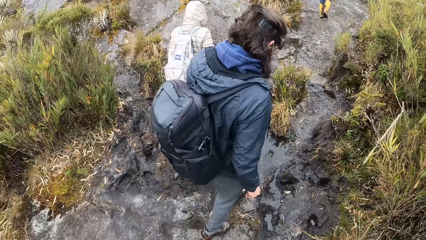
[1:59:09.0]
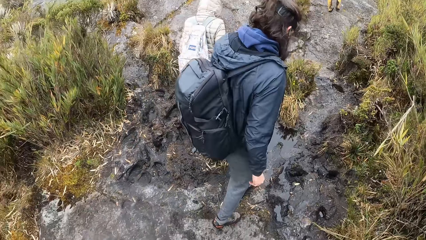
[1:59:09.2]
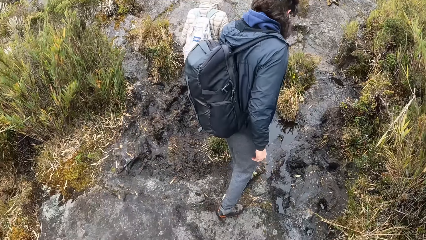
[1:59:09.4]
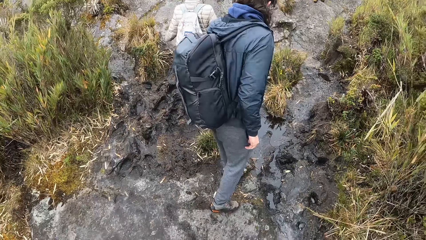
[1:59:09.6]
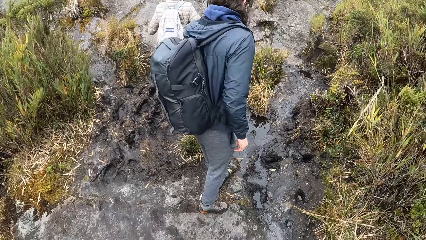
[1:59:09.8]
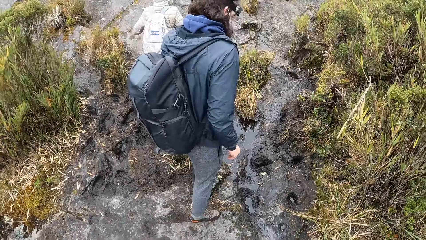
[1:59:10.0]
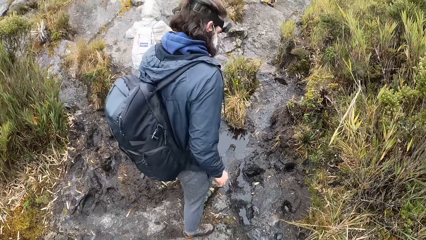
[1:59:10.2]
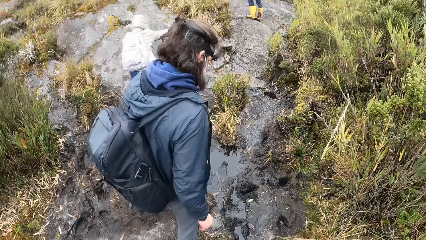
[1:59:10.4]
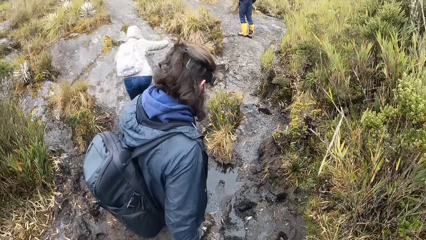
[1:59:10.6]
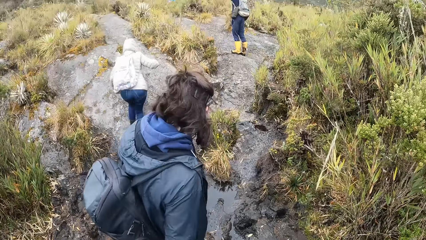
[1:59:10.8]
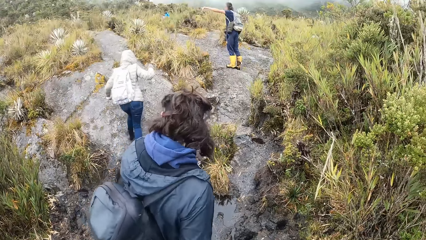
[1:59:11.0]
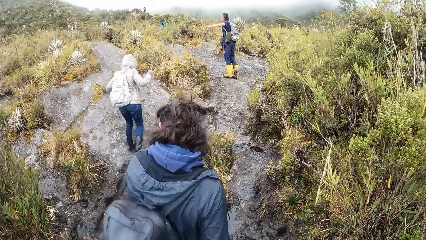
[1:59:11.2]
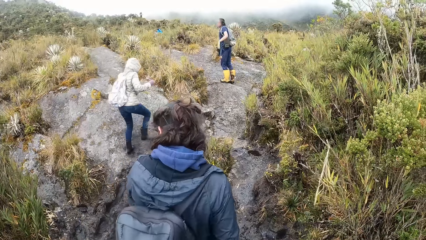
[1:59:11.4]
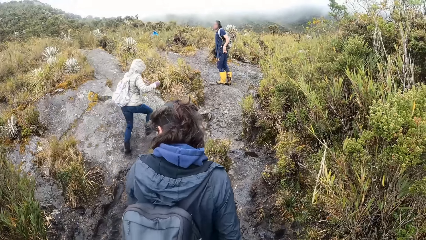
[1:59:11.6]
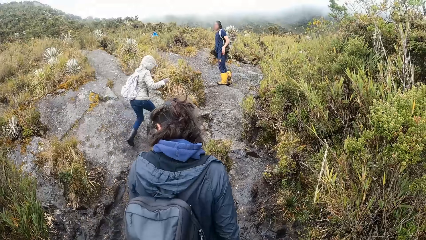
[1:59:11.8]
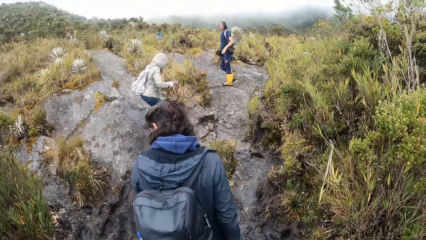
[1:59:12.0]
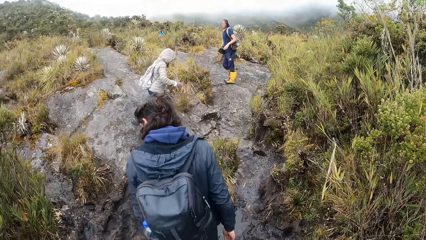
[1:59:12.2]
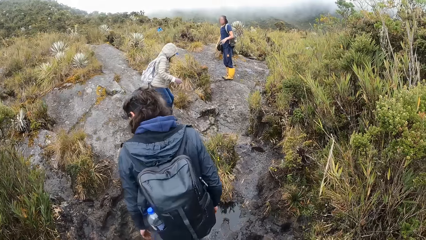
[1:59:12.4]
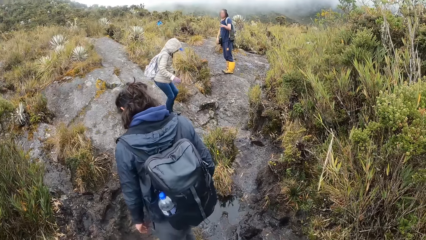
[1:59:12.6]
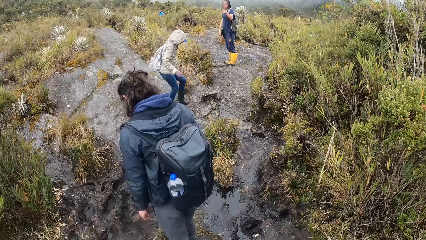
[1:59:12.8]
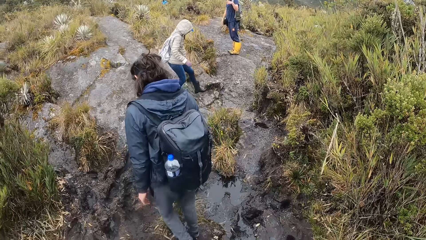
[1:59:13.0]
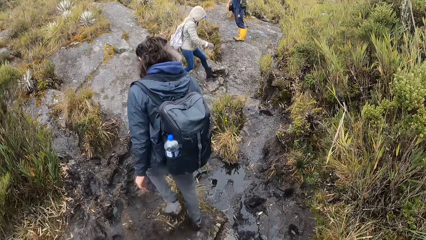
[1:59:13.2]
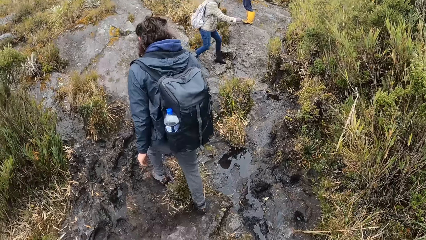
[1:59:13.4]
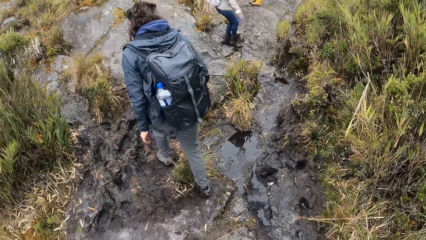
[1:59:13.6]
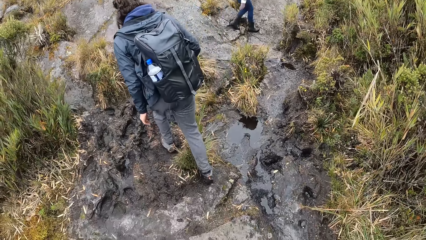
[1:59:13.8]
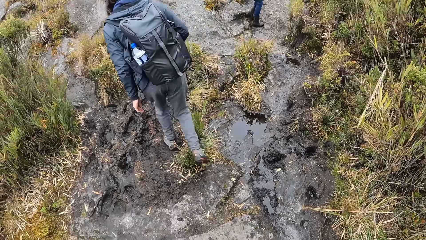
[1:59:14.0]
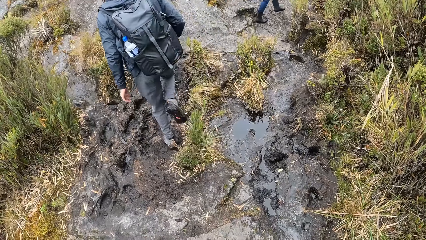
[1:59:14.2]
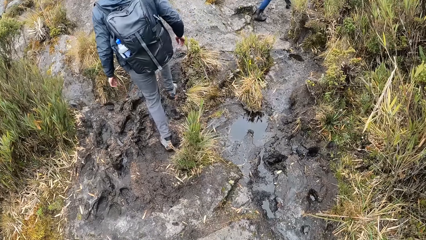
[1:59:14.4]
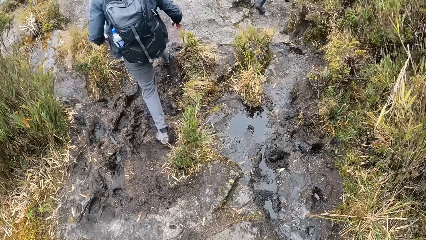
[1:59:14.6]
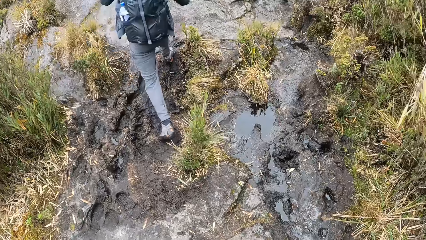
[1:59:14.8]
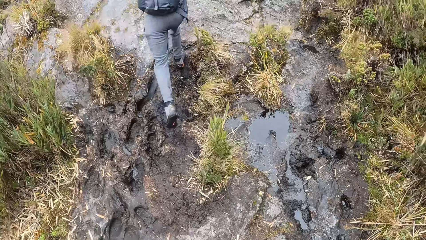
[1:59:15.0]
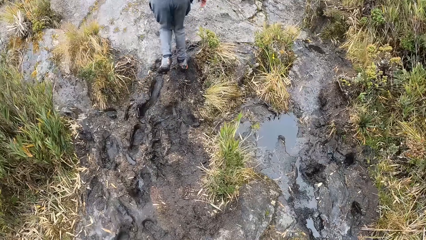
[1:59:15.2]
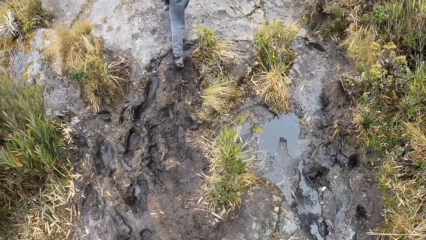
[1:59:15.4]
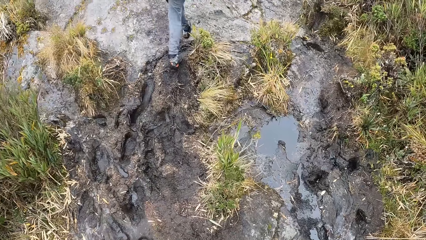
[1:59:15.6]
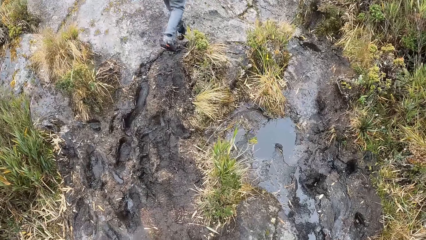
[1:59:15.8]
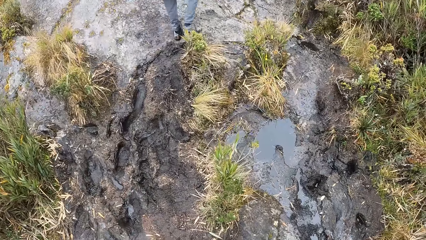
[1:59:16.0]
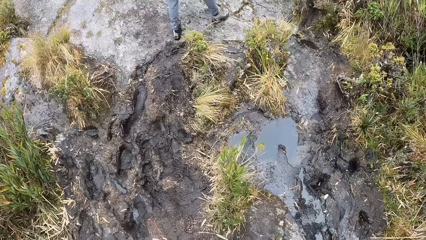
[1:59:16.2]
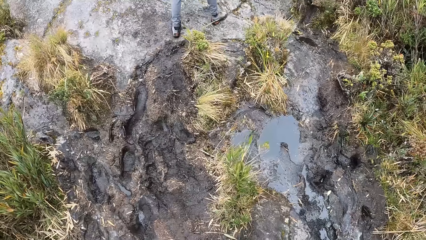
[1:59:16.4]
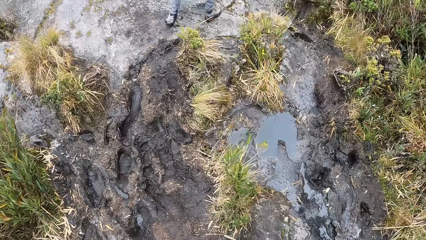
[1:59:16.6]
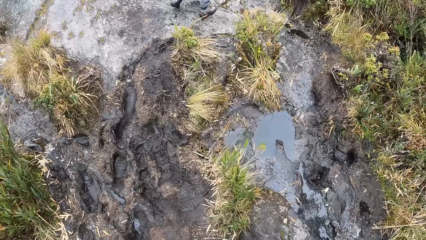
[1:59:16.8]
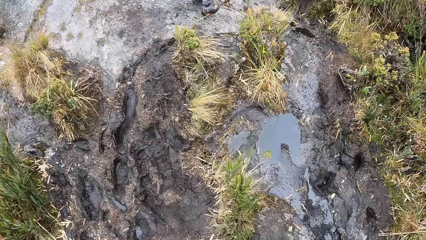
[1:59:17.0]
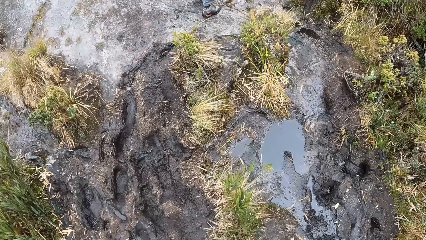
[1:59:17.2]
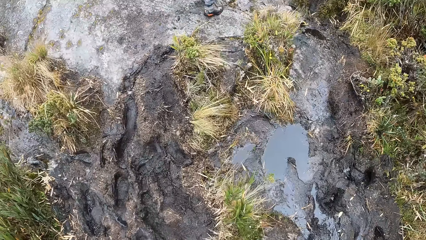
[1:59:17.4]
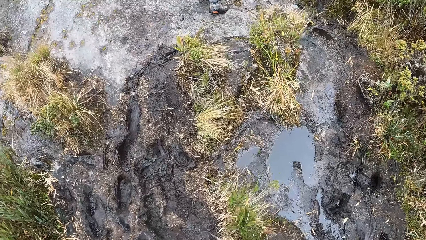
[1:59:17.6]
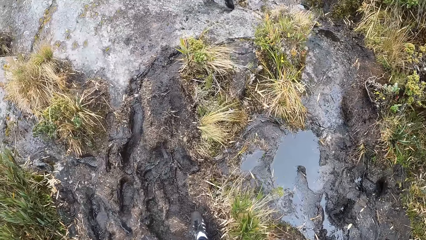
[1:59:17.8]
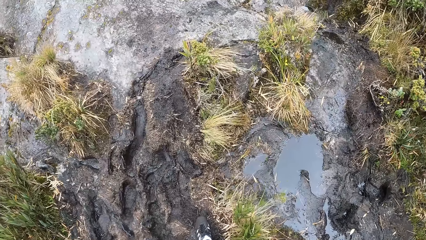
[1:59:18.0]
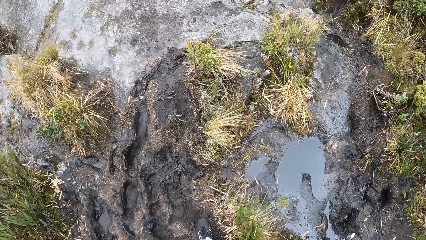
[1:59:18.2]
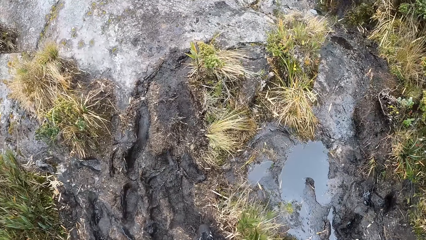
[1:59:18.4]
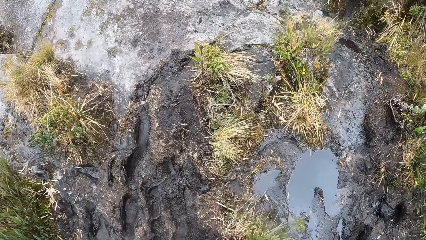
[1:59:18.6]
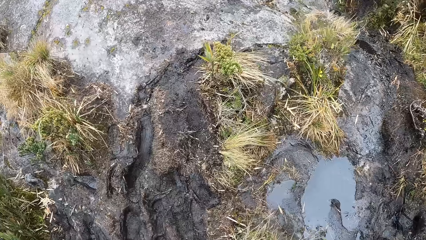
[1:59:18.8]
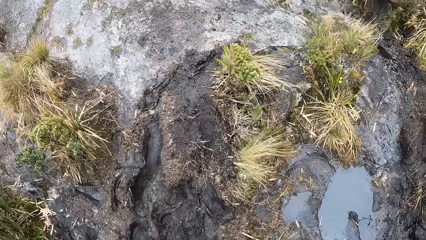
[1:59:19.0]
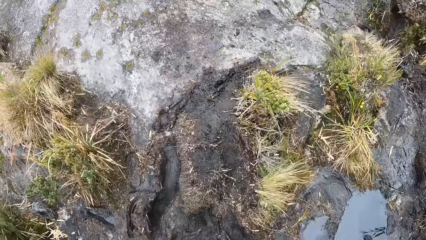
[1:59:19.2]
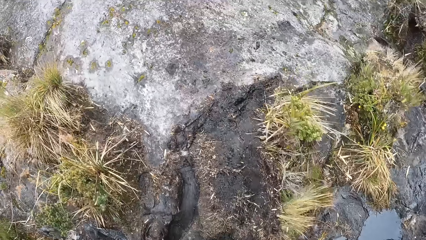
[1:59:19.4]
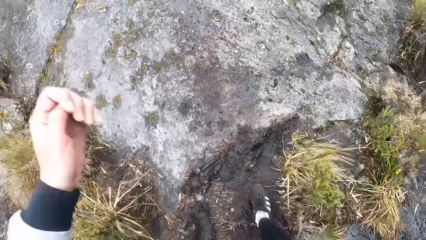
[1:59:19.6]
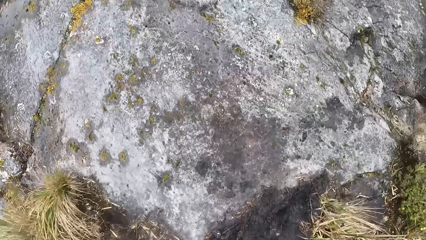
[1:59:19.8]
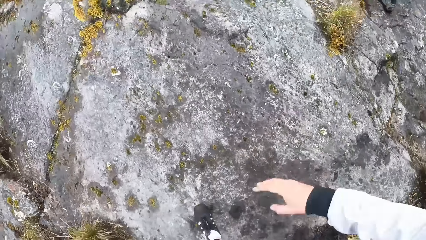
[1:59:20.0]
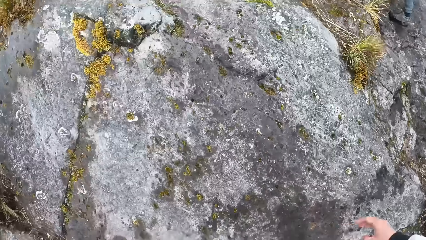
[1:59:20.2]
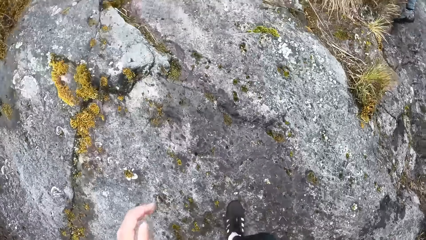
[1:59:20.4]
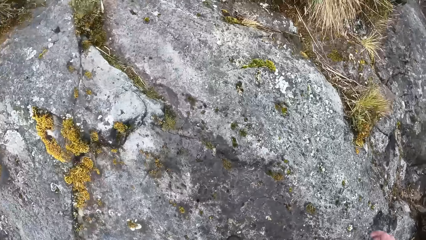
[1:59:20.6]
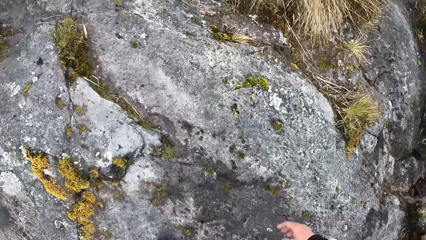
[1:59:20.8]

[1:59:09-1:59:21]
The camera wearer hikes around the hills and shrubs.

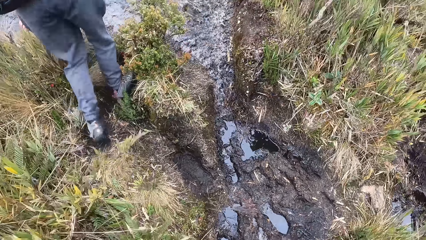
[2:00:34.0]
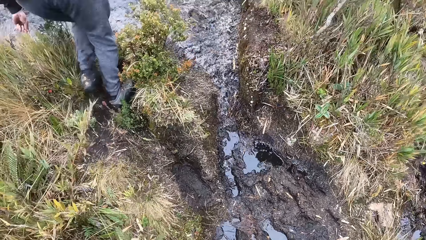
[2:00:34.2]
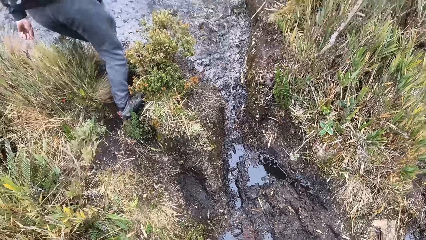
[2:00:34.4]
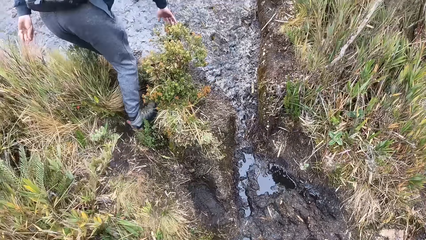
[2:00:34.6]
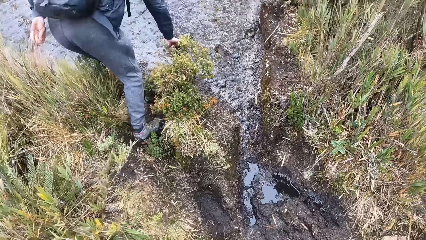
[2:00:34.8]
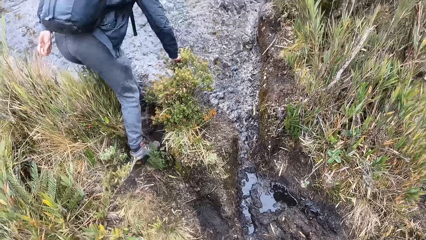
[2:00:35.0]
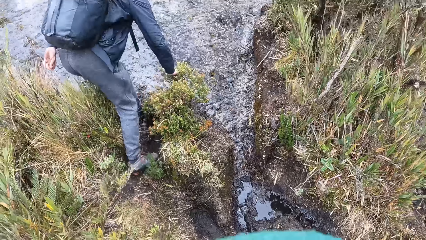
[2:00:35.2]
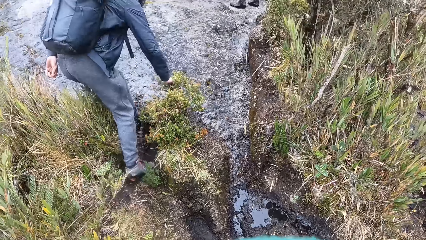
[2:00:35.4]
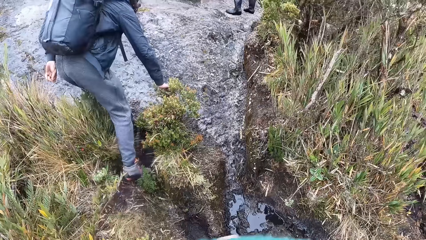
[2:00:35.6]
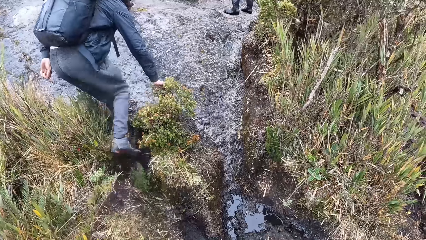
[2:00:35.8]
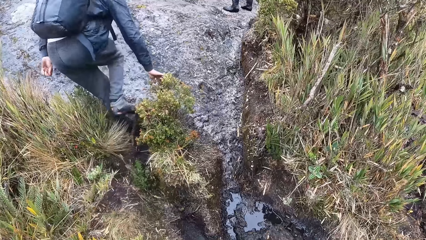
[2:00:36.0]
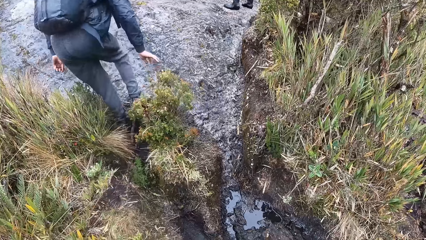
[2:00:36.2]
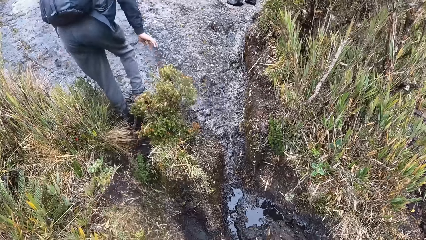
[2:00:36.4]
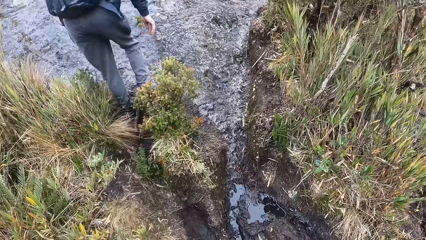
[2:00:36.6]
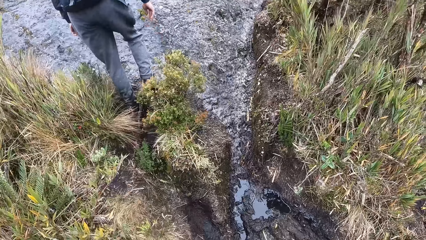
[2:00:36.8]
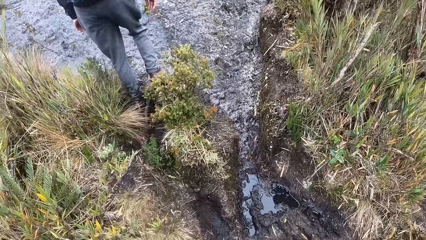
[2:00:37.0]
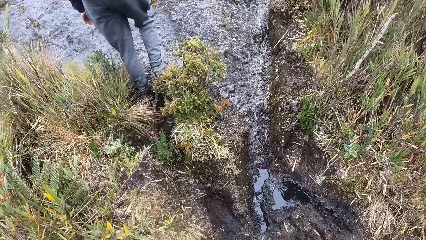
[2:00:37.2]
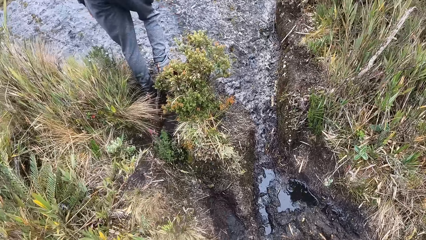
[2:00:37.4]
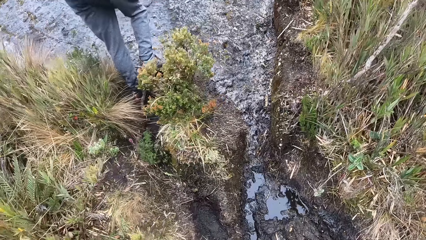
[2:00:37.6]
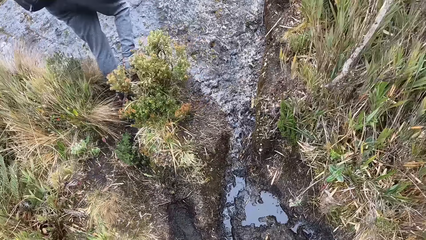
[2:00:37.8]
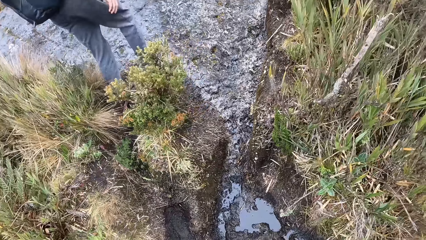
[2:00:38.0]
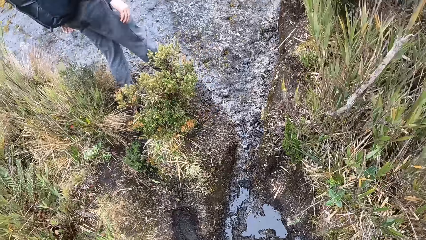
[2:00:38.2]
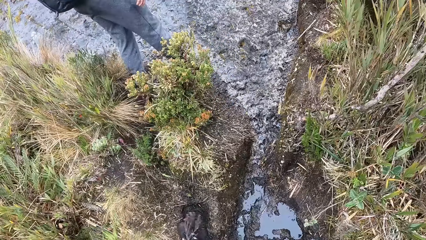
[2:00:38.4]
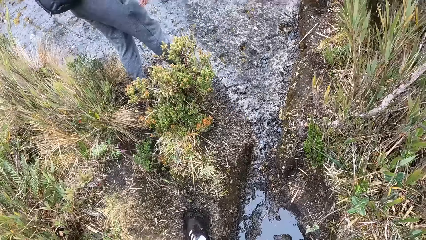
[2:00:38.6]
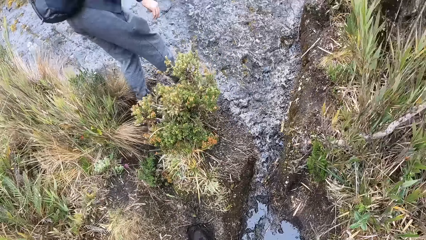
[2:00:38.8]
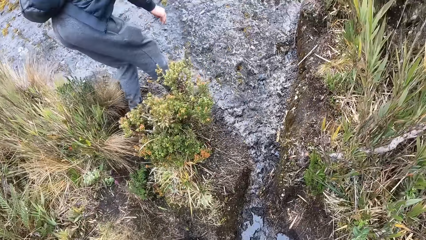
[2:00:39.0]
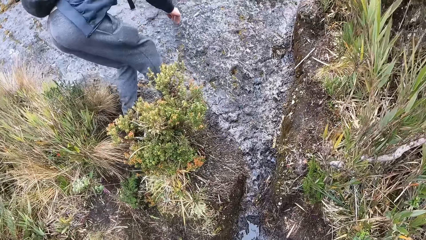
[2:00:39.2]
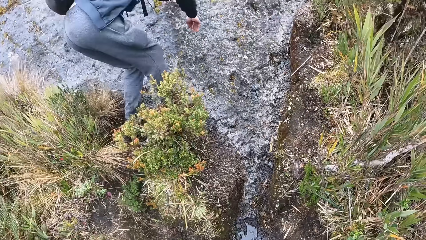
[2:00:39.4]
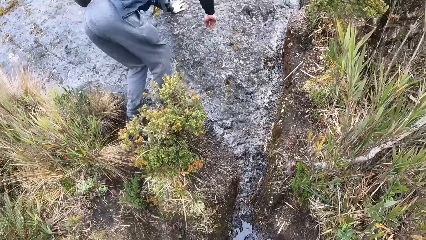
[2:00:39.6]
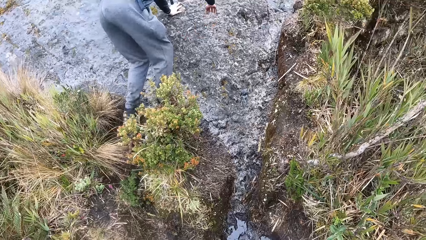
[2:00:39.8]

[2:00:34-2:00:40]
A man holds grass with his right hand on the mountain.
